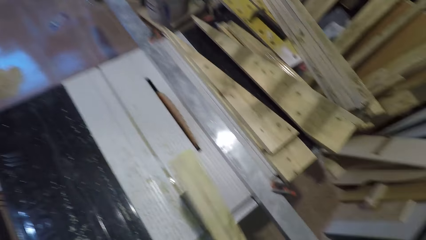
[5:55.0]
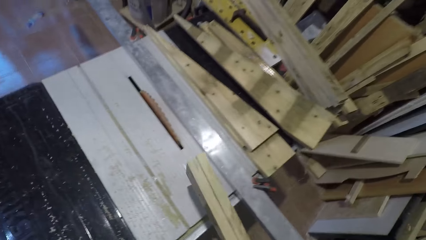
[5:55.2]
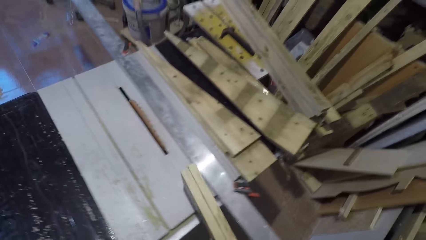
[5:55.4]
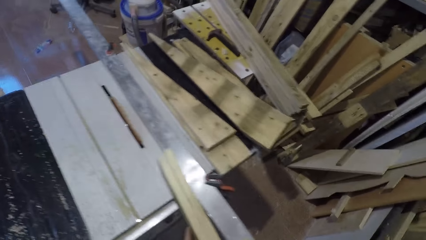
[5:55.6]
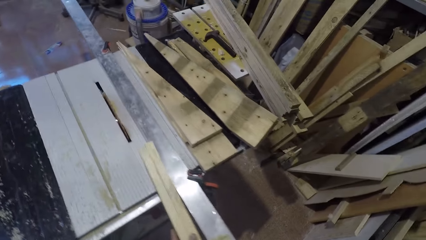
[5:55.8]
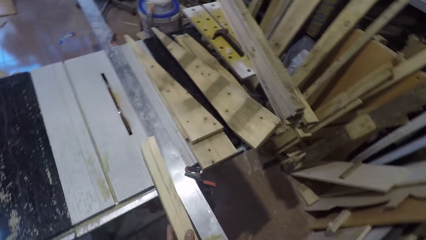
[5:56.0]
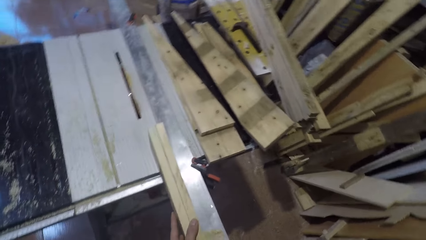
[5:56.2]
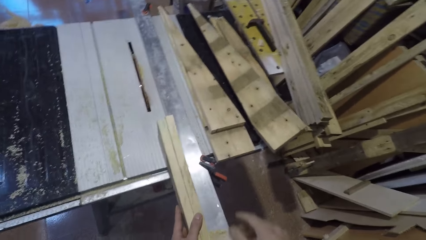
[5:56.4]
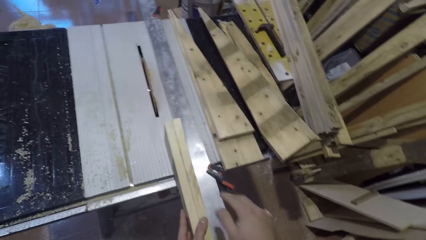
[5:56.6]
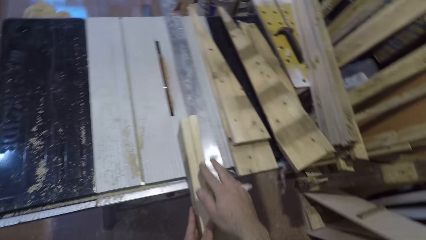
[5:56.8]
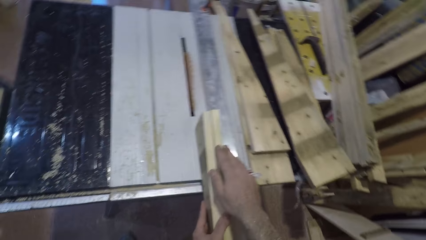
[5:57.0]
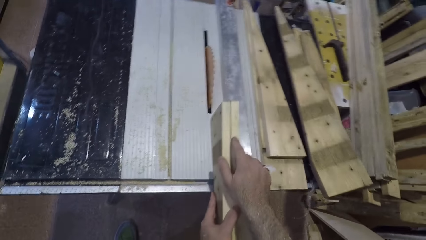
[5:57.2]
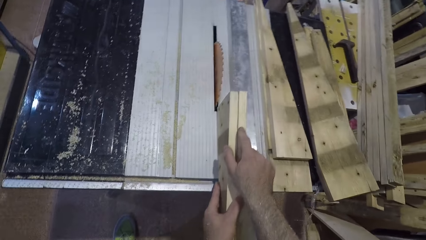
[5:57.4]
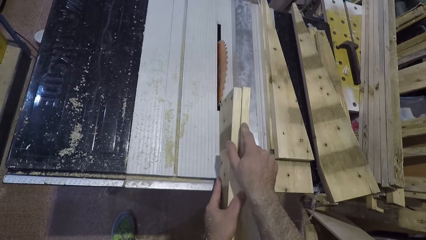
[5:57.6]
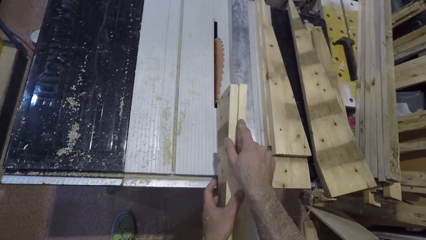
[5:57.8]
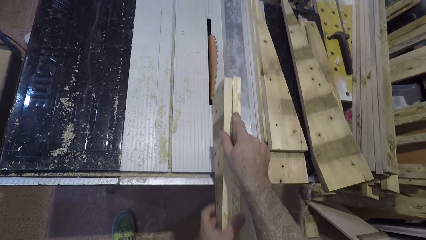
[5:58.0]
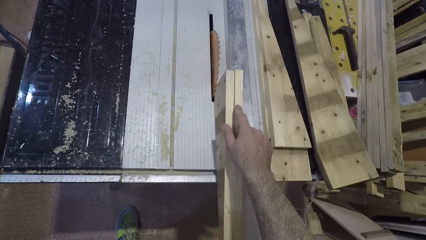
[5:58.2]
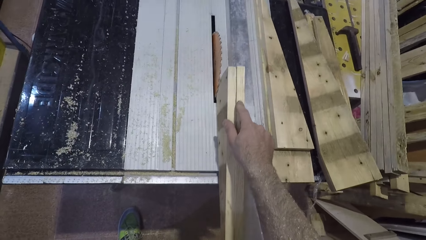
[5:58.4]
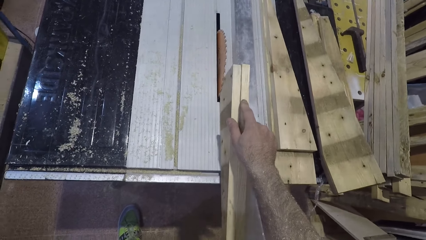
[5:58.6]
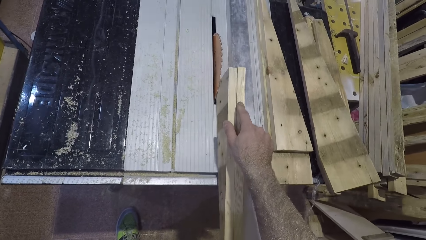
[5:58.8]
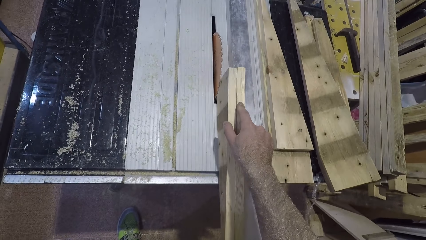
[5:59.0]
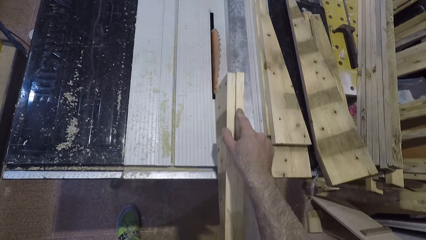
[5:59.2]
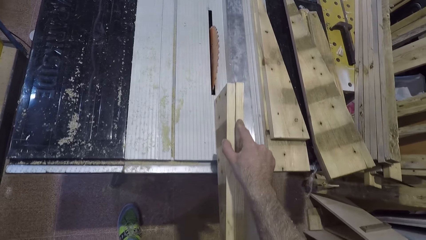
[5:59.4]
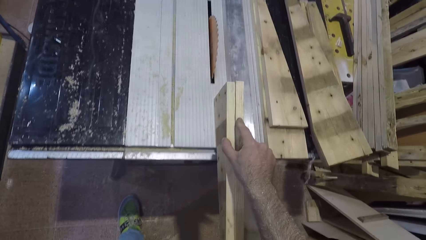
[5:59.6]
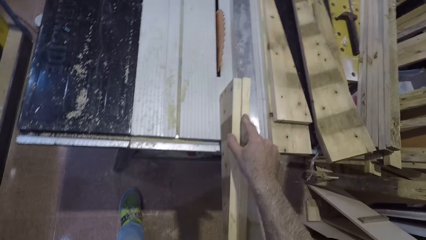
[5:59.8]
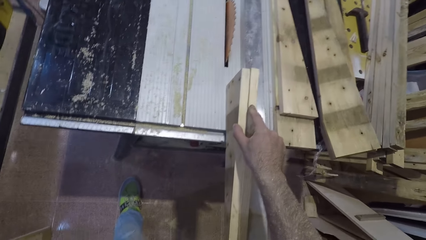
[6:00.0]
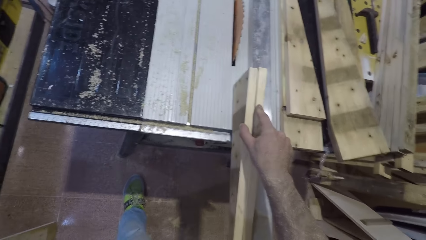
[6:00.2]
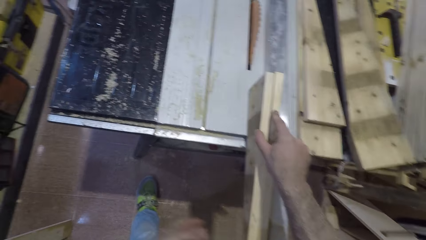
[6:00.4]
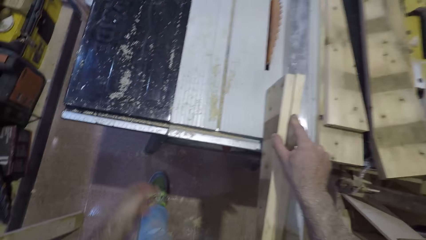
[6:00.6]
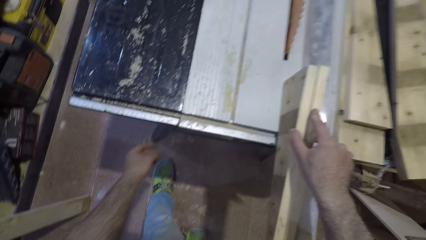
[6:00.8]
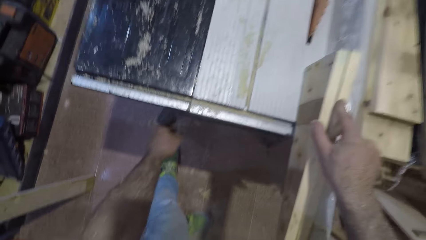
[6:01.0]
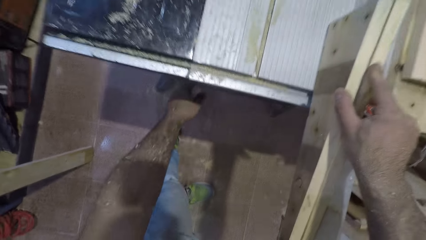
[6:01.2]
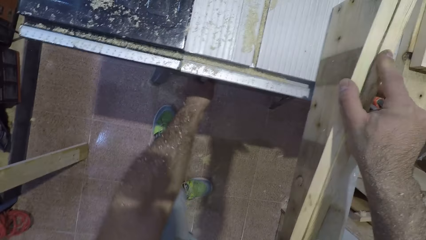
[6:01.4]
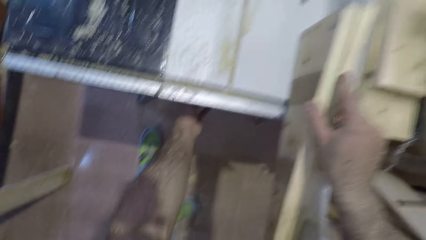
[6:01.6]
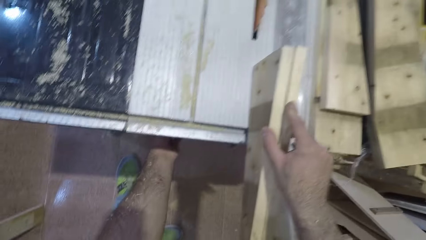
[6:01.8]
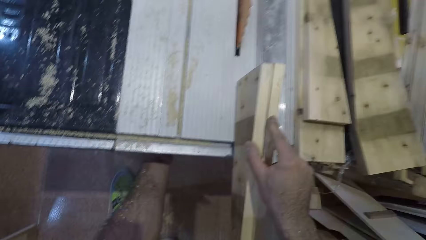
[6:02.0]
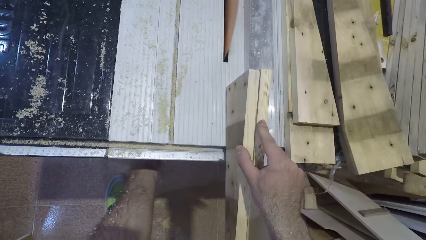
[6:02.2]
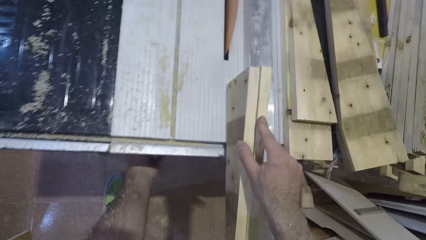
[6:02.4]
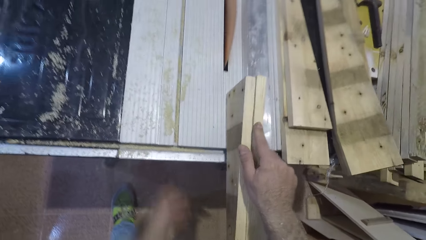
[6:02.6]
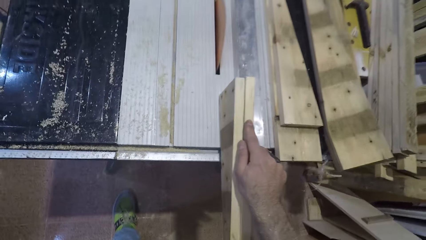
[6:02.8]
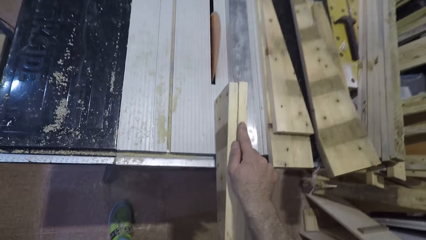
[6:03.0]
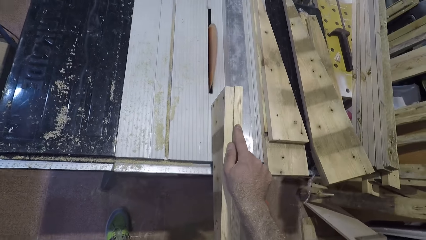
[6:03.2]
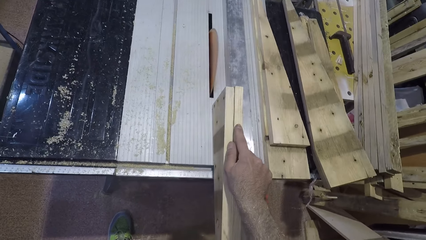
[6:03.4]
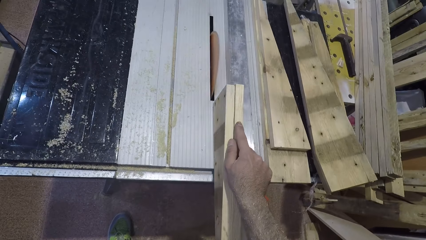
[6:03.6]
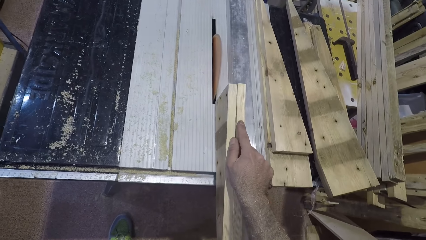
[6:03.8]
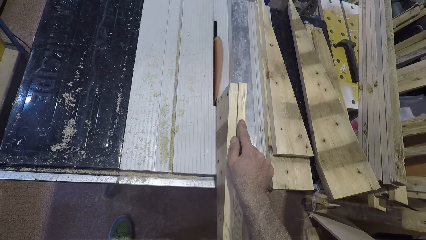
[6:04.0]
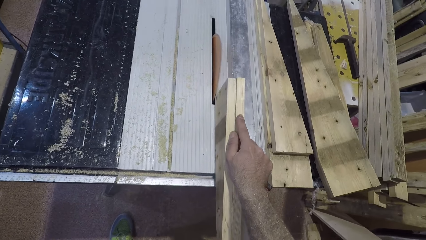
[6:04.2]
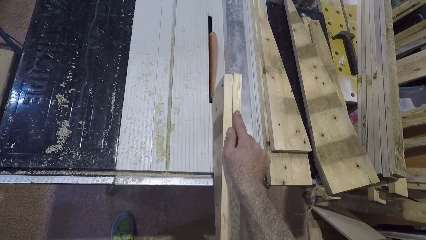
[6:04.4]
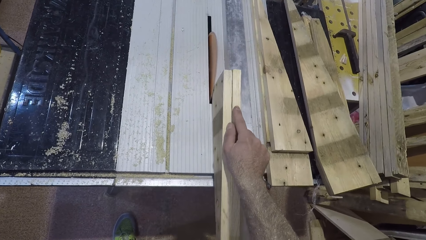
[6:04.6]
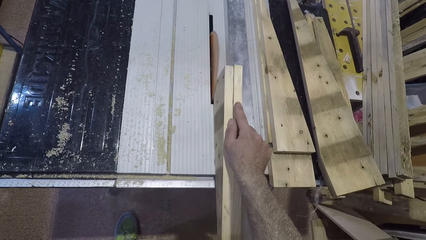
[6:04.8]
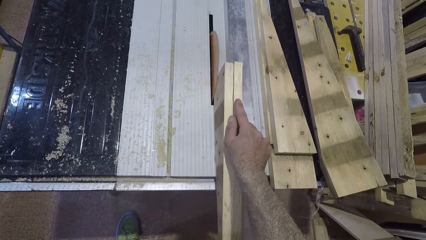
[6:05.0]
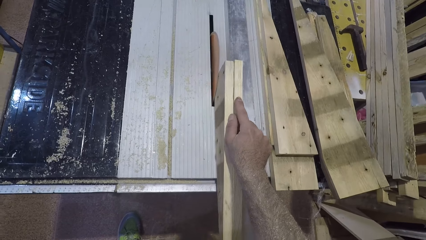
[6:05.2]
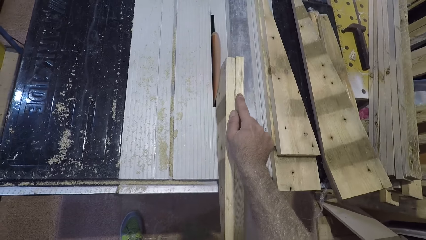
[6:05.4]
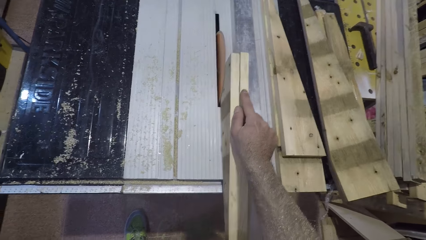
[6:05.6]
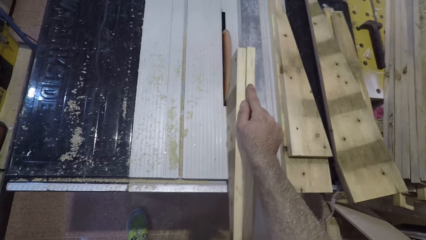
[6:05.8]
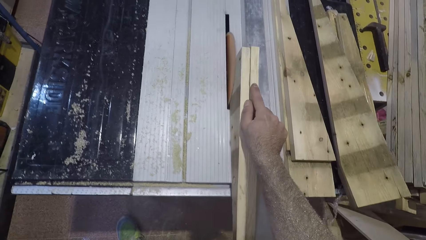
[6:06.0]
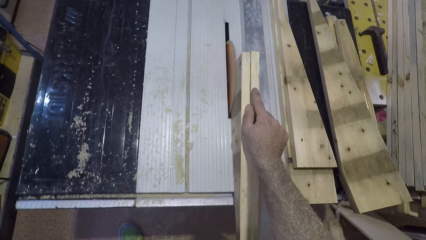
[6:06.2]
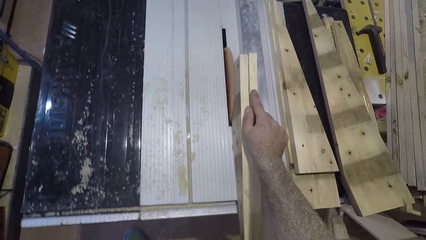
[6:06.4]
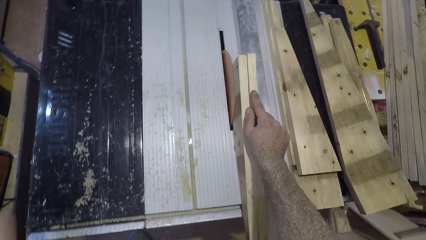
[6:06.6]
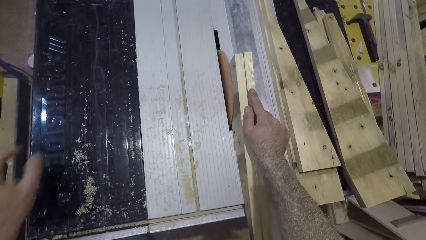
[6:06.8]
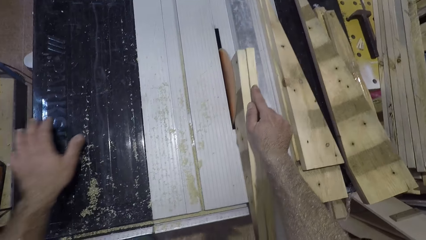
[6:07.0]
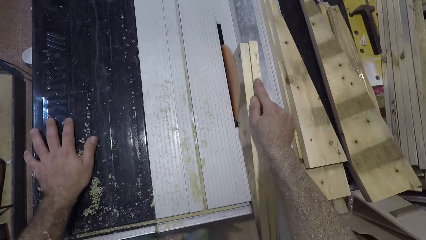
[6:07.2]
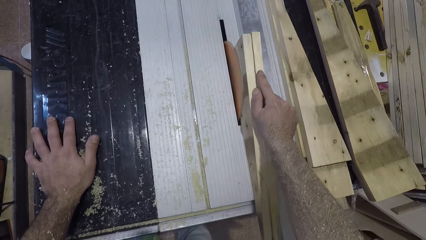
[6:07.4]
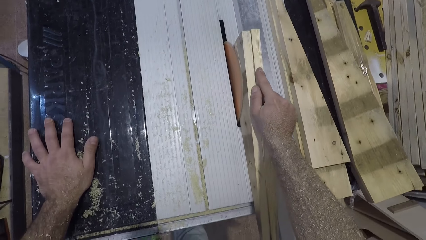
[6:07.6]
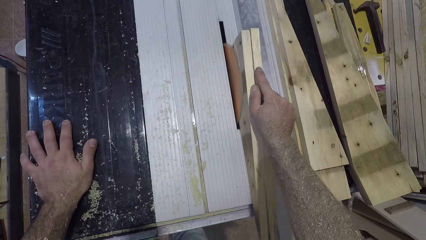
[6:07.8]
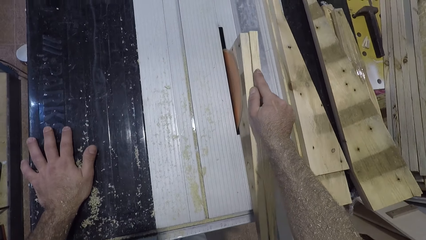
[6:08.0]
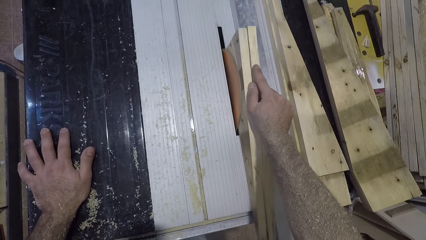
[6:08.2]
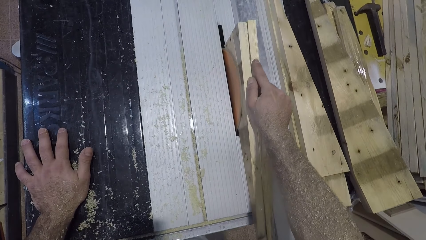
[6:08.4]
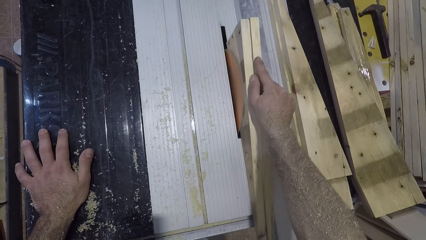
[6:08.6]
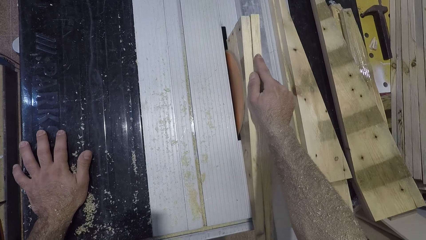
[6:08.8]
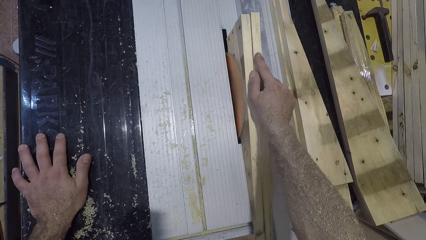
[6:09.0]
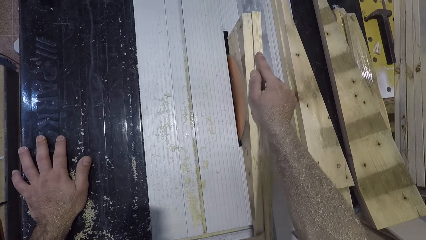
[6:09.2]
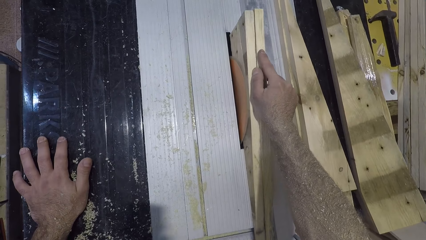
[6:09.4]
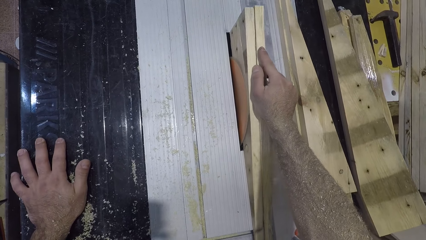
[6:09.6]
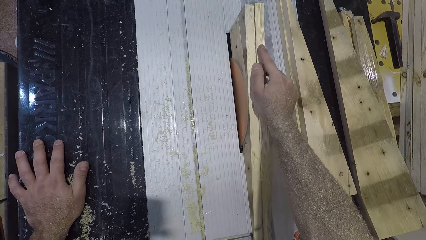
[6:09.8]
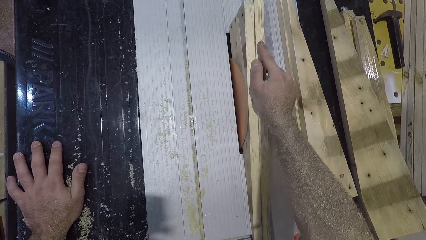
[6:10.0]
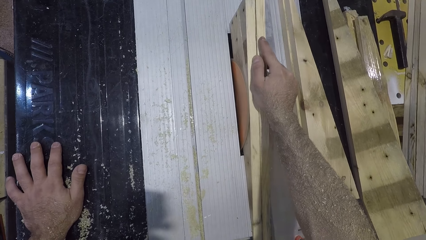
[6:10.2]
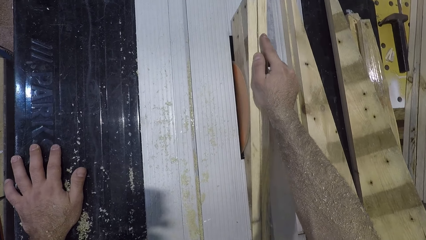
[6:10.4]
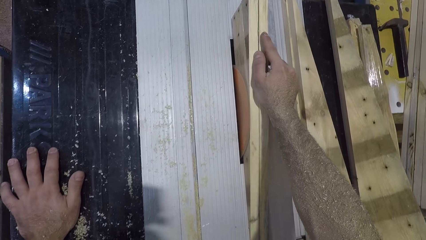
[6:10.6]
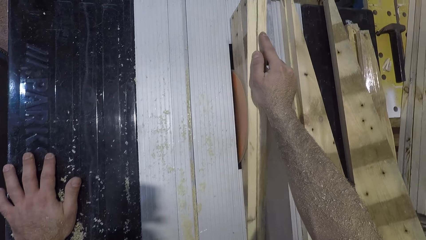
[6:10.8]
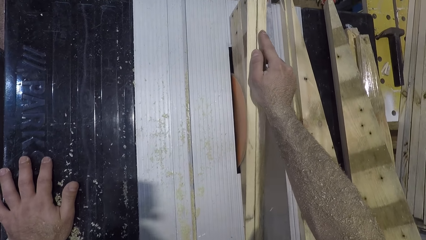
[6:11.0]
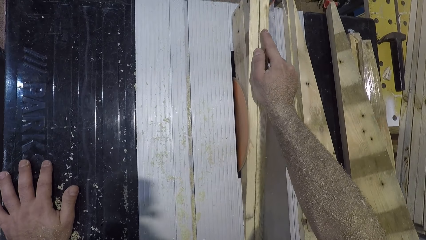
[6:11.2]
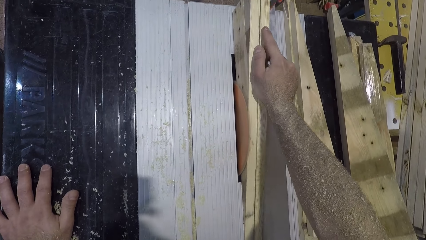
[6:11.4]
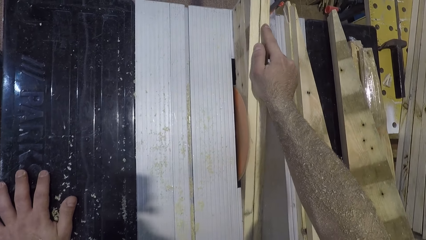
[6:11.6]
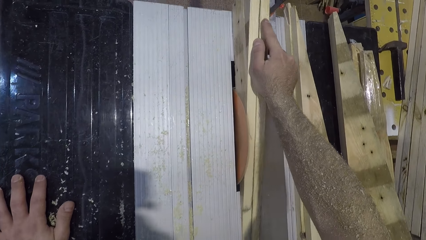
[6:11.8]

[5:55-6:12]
The camera wearer puts the wood on the saw table. He moves the wood beside the saw. He removes his left hand from the wood. He moves the wood backwards. He switches the table saw on with his left hand. He smoothens the wood with the saw. He places his left hand on the table.
